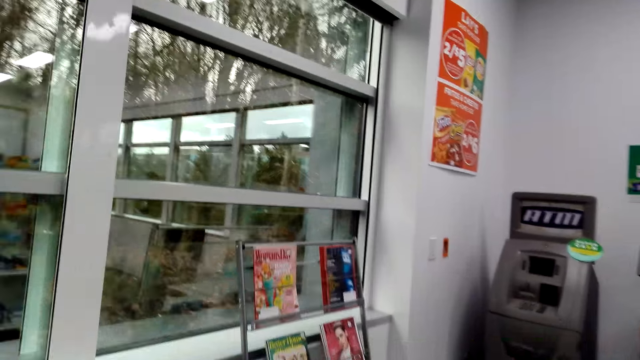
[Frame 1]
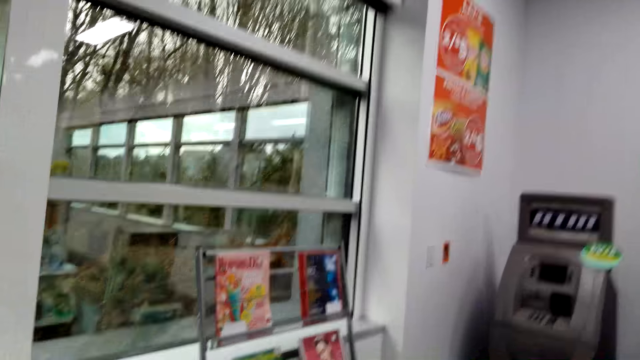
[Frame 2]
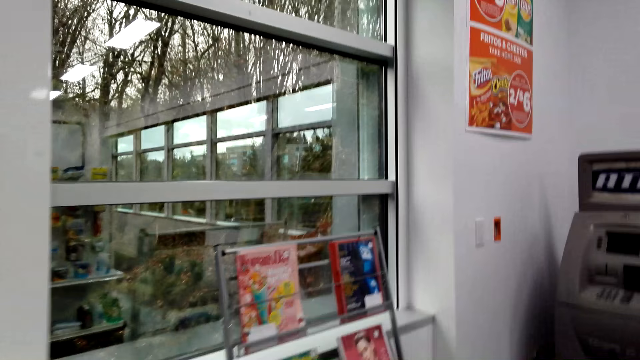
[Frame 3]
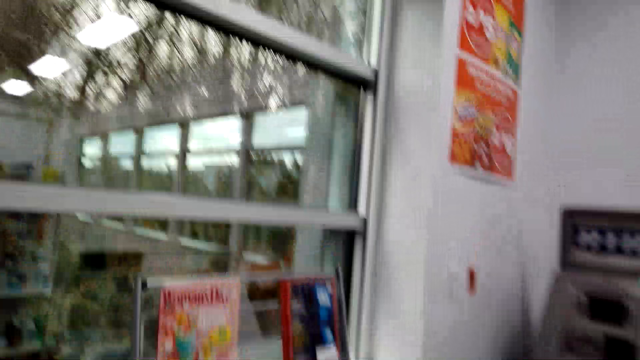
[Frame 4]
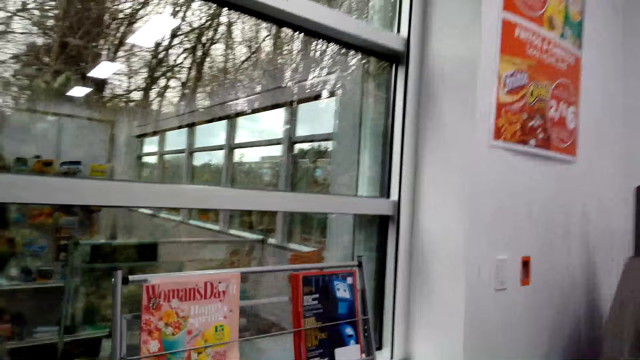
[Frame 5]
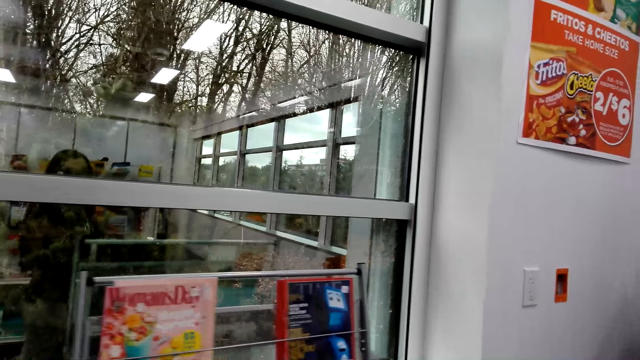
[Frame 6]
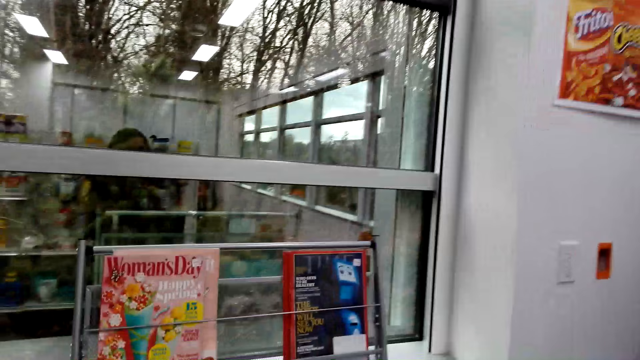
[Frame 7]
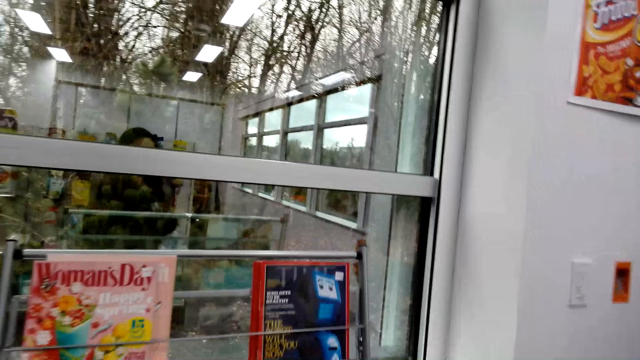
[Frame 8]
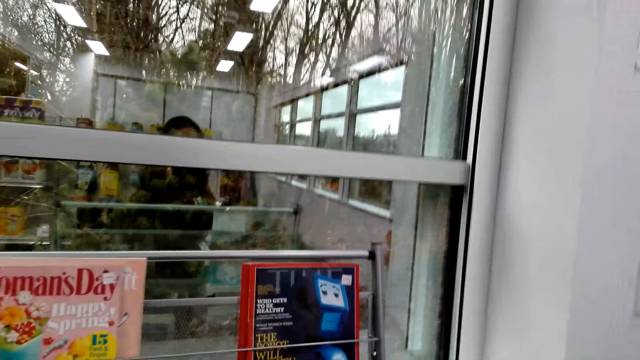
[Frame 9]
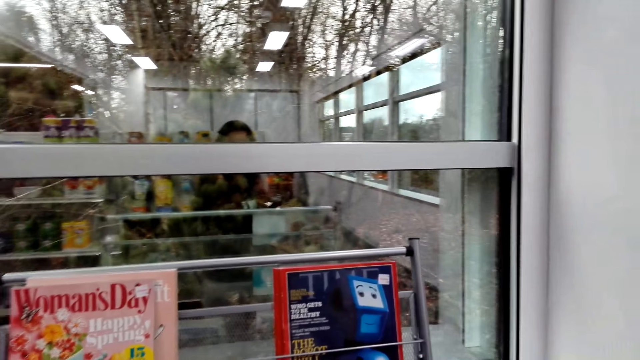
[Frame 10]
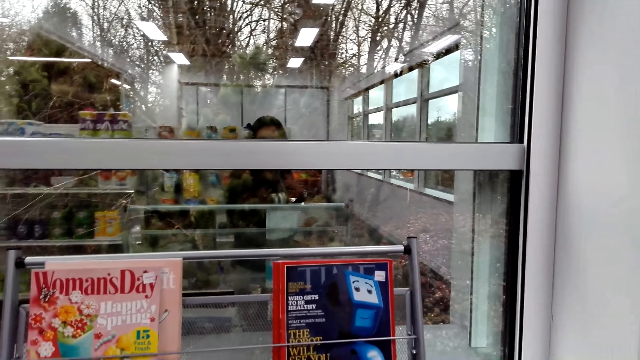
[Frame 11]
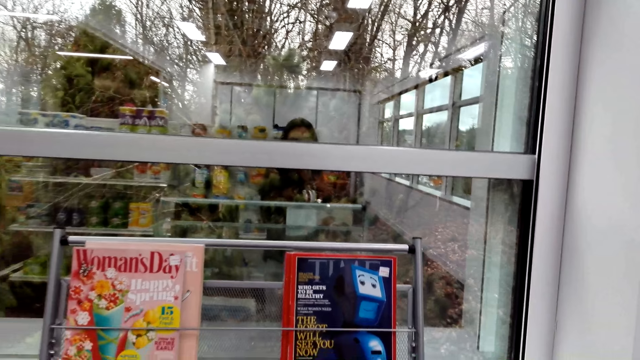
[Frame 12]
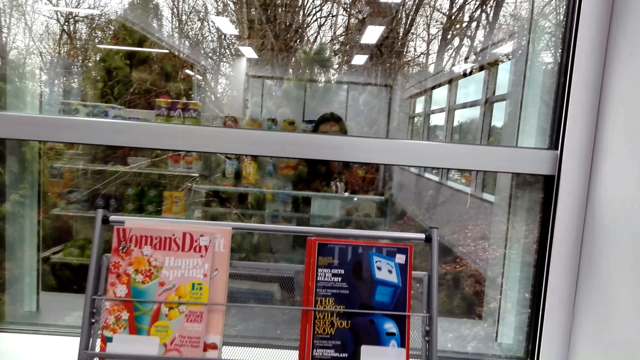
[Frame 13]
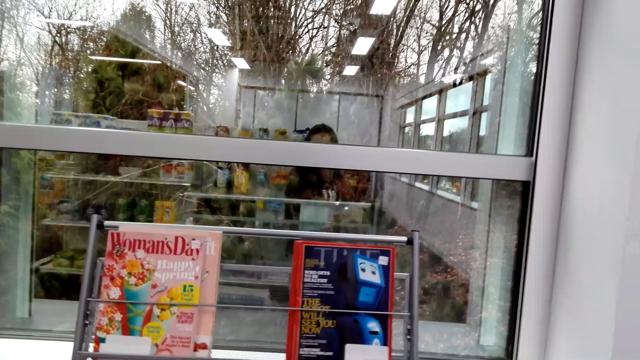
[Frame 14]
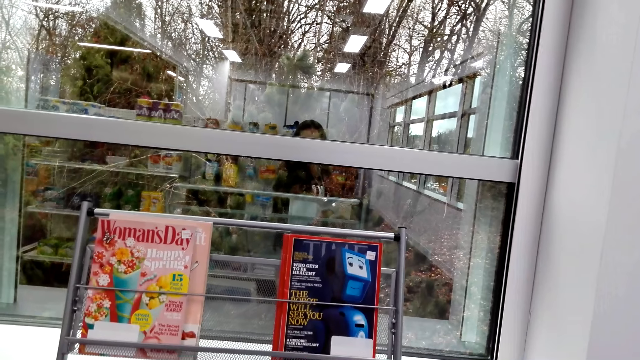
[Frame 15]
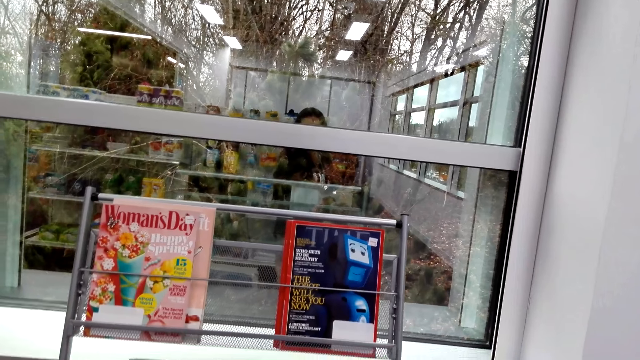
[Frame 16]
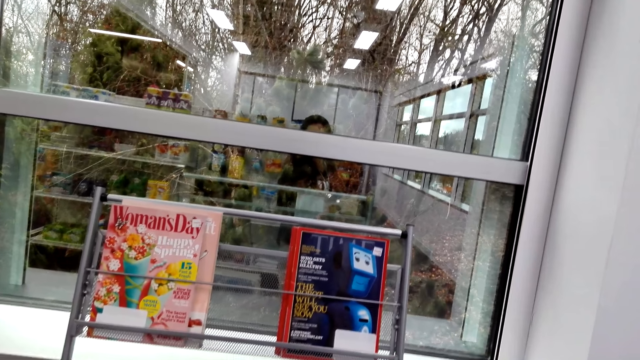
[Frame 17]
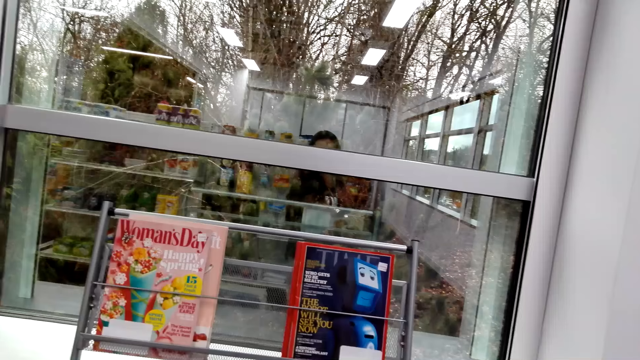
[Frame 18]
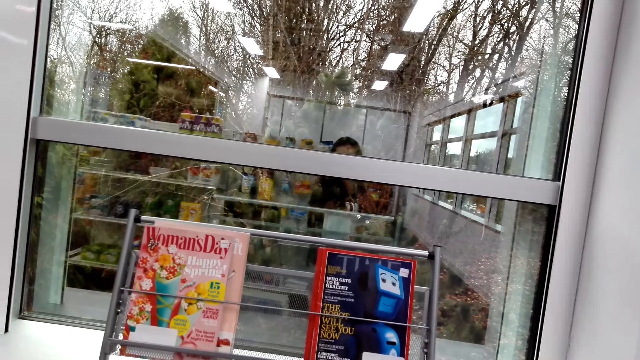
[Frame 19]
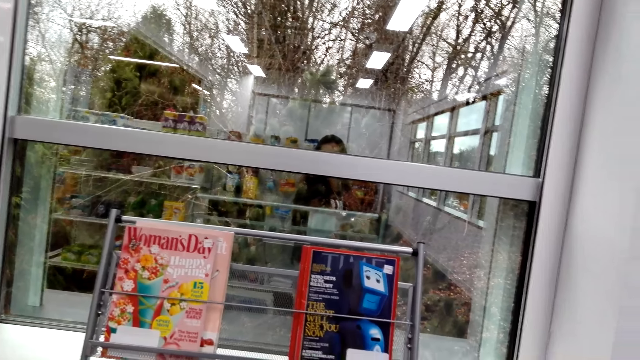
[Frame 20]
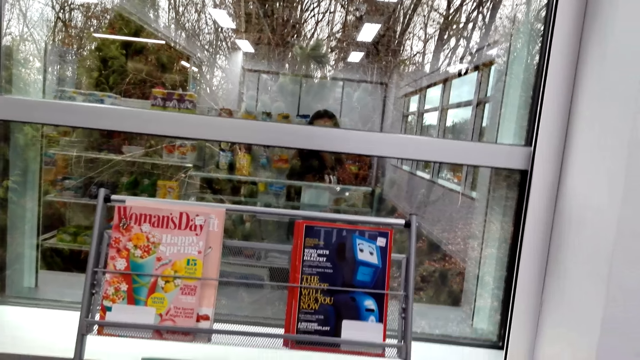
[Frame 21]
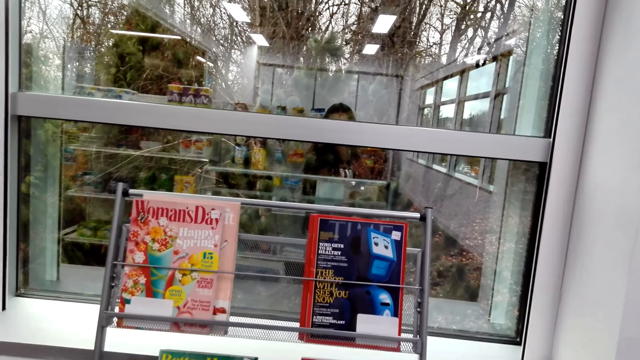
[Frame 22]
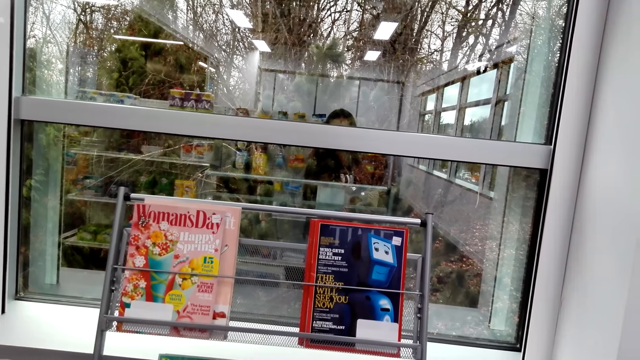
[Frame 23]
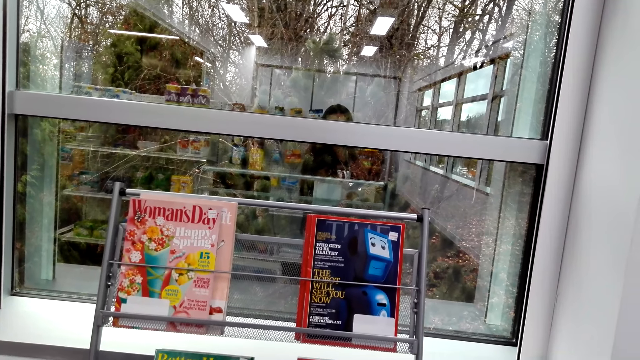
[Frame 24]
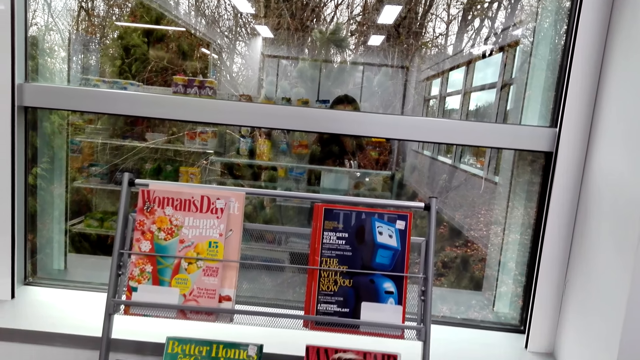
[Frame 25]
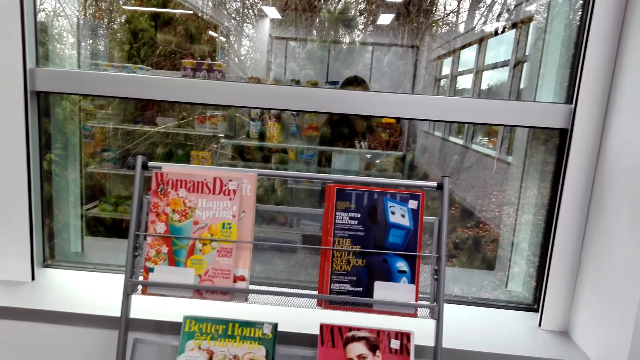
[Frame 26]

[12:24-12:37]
The camera wearer stares at the books on the bookshelf. They look around.

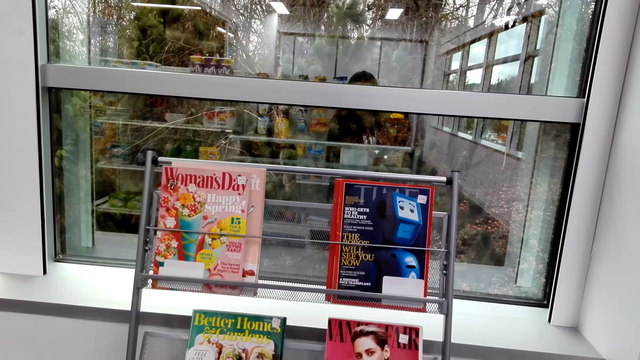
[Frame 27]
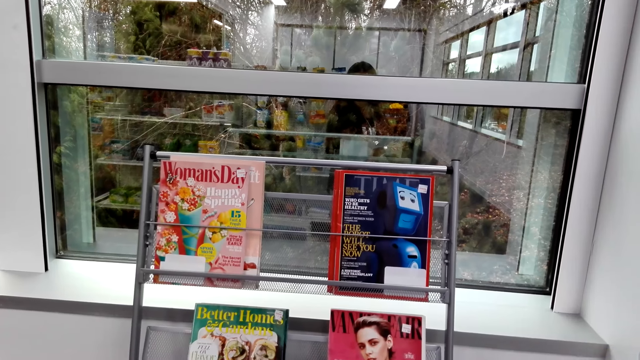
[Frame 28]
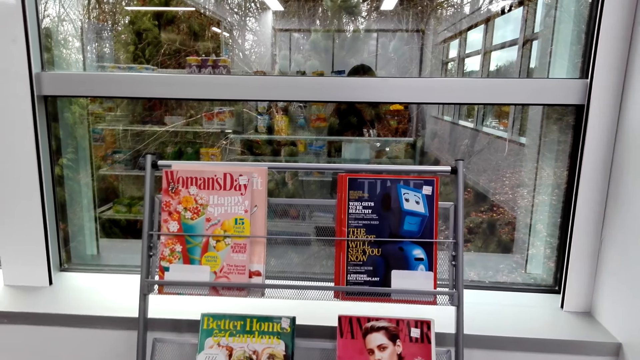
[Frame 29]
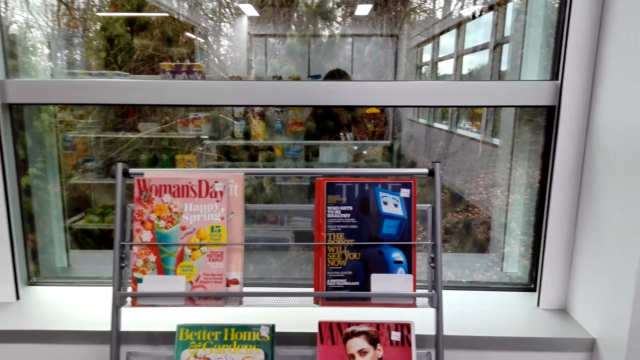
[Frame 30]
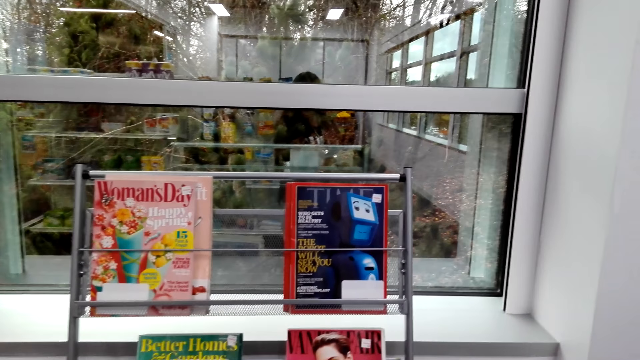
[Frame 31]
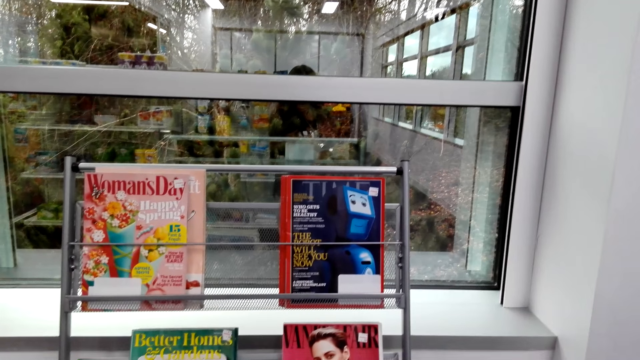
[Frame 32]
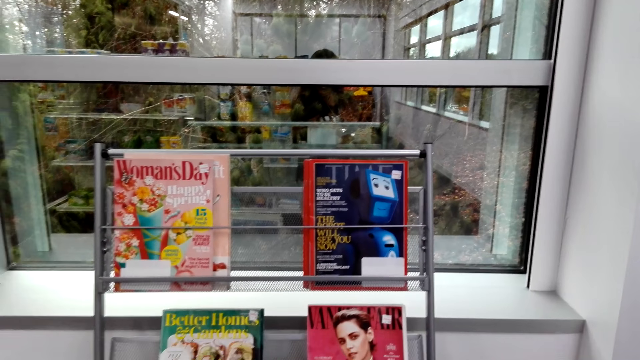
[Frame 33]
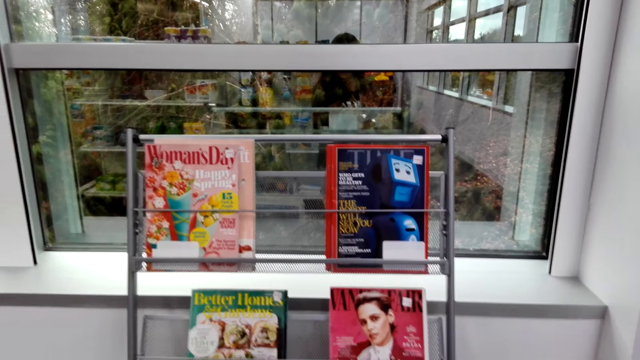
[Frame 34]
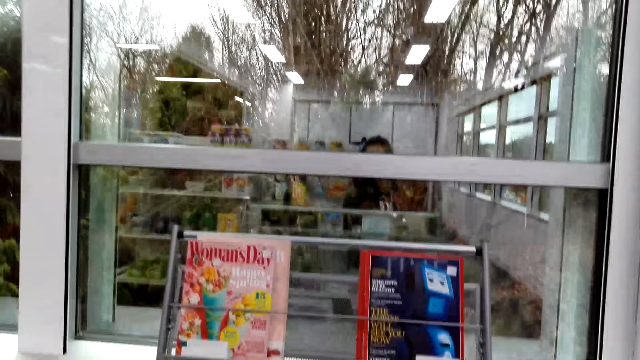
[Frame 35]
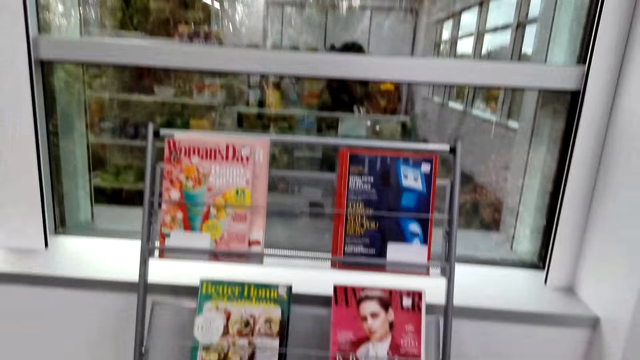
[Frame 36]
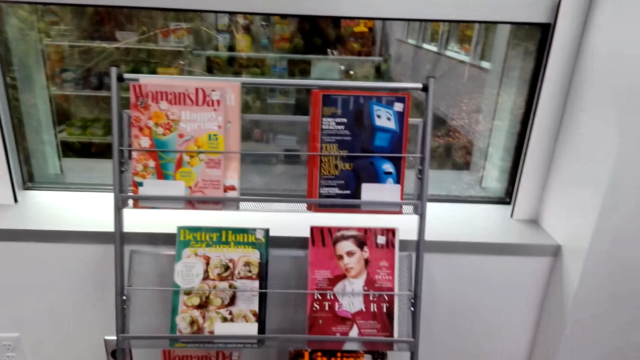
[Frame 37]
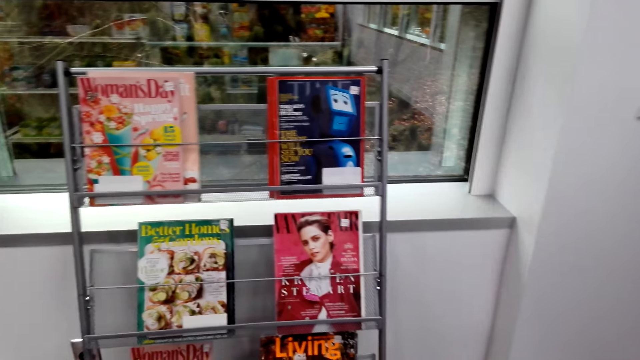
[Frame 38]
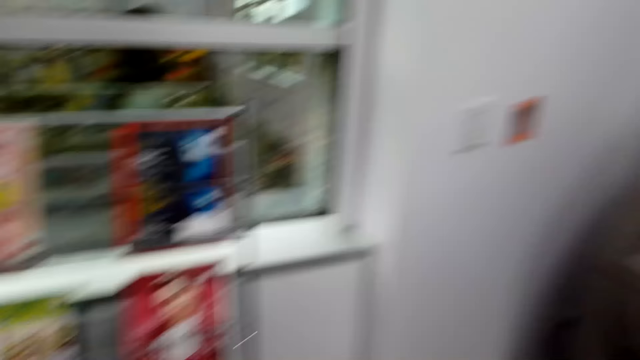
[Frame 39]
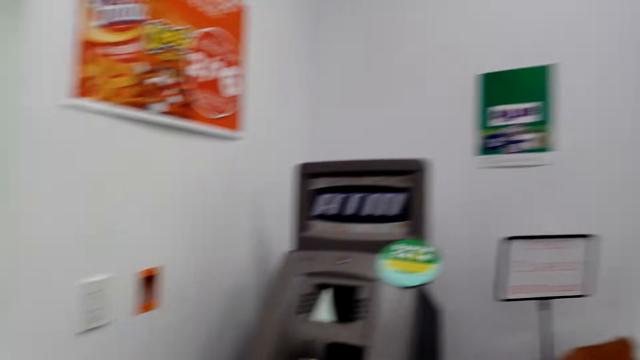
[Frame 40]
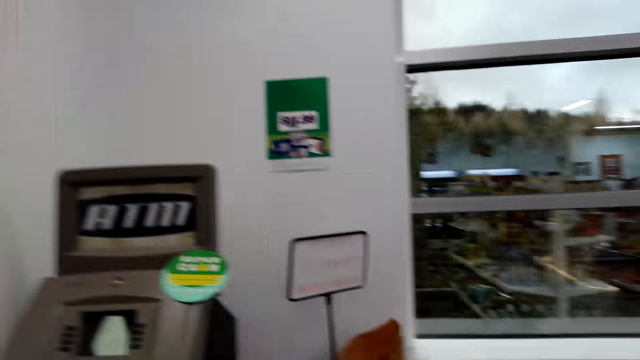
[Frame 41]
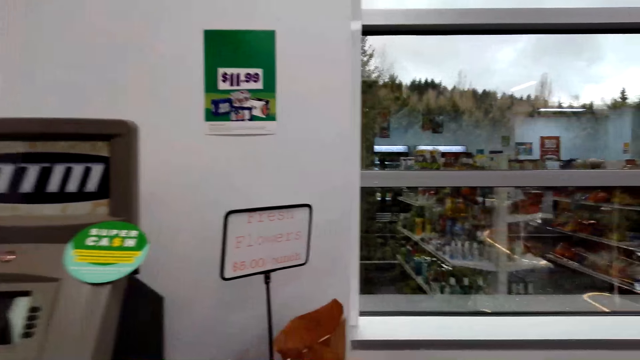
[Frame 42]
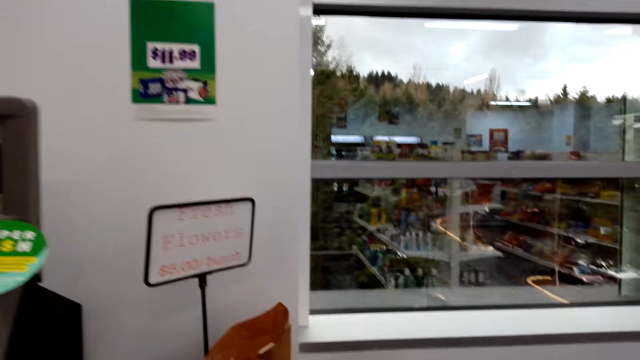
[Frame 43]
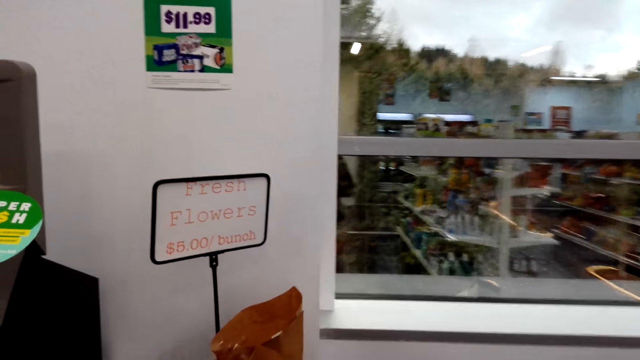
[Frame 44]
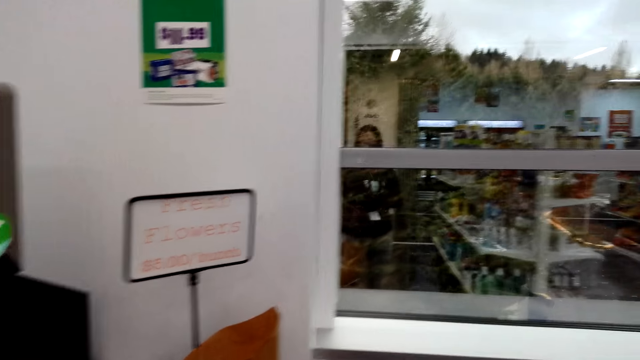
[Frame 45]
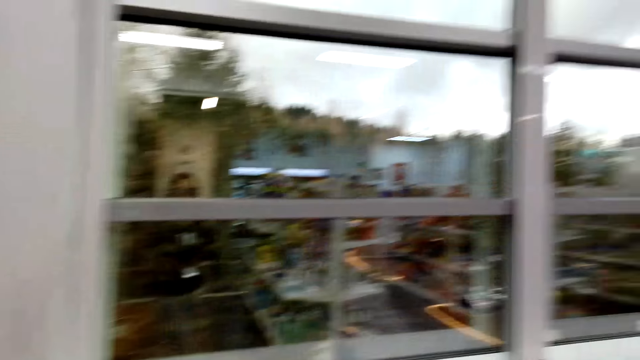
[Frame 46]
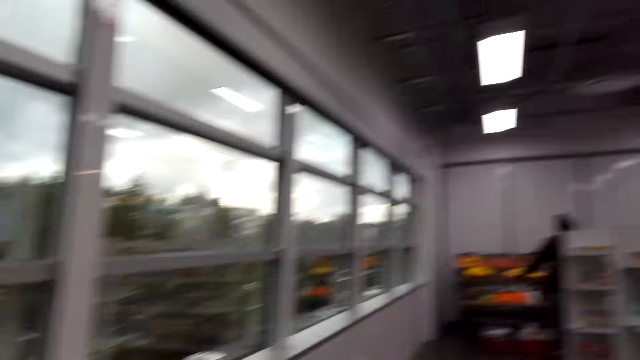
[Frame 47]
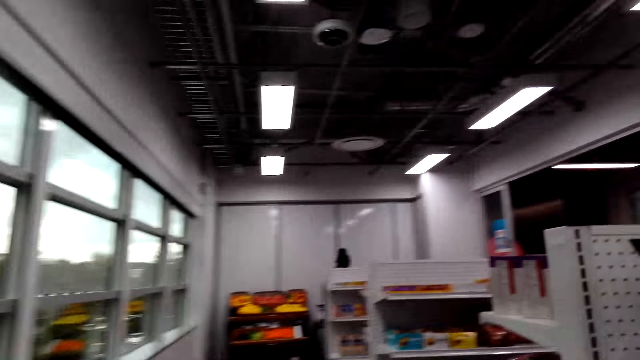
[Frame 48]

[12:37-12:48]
The camera wearer moves around the mall.
